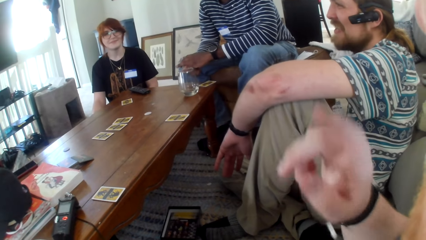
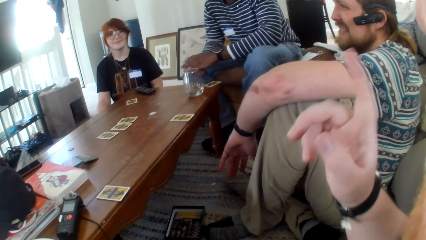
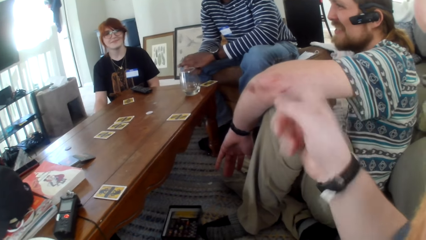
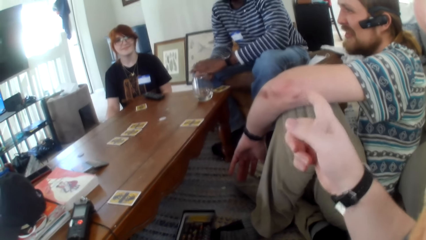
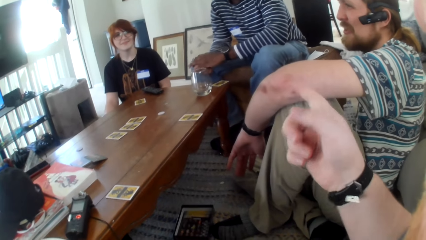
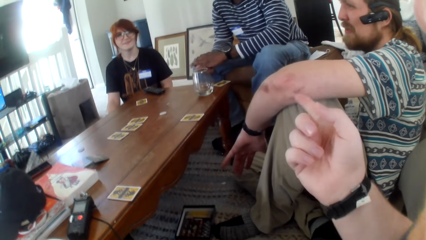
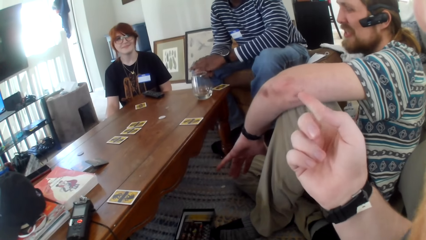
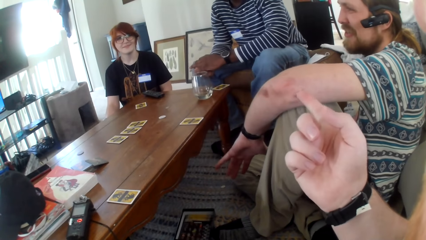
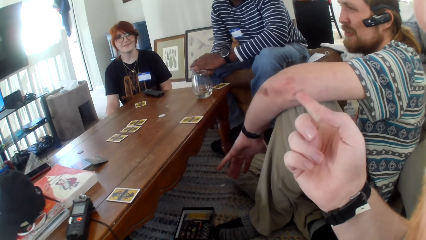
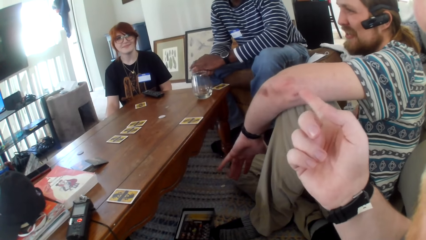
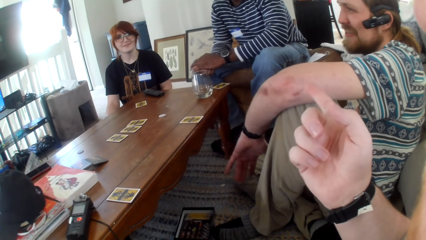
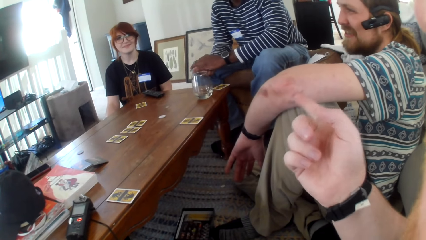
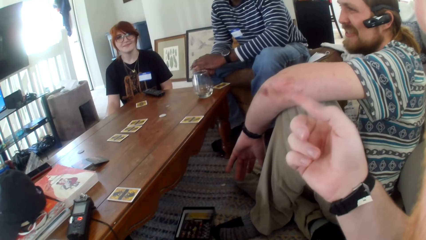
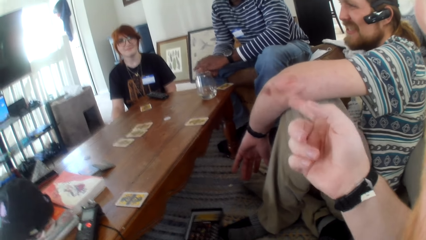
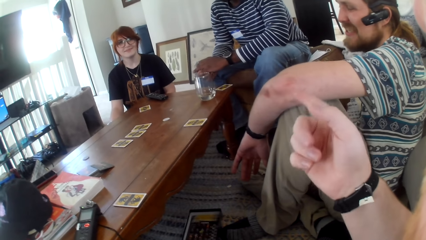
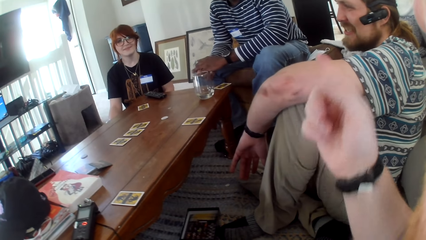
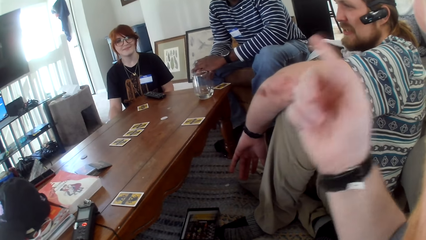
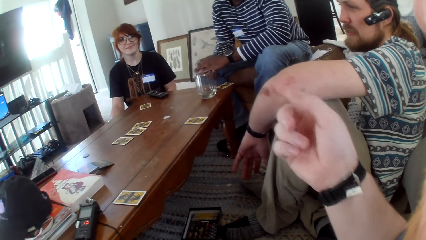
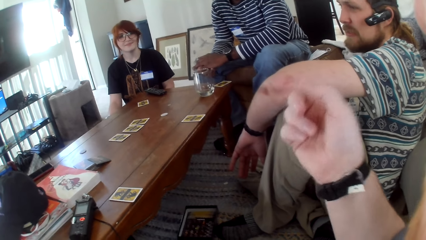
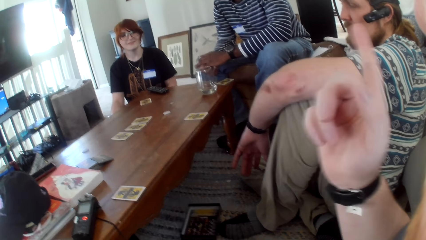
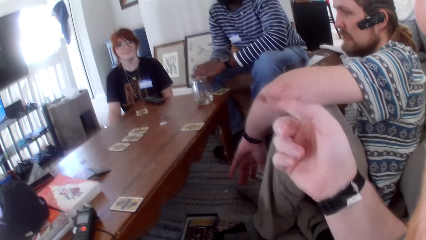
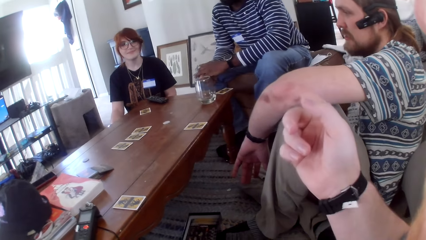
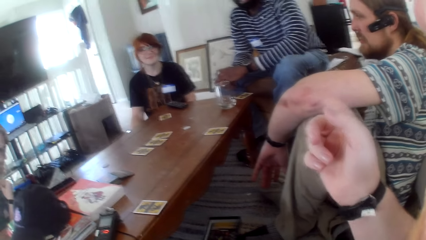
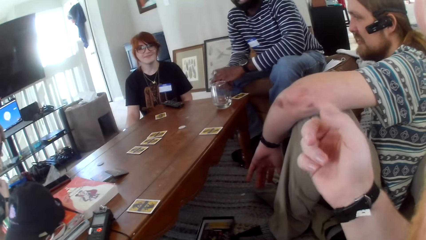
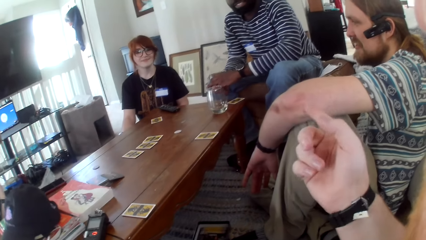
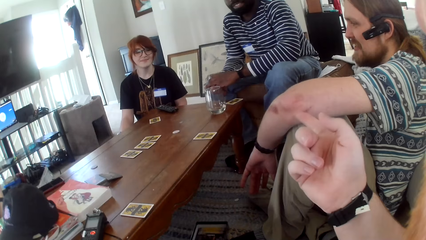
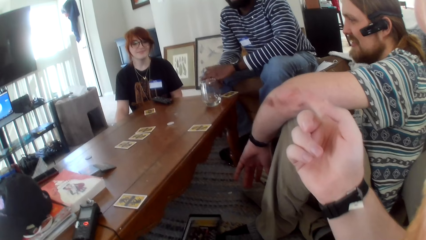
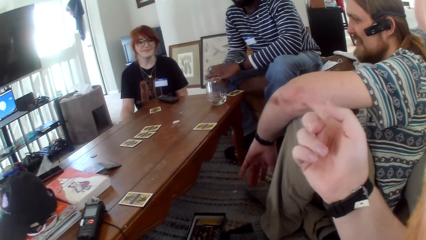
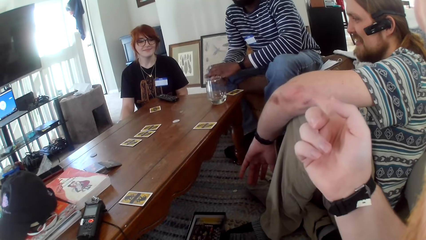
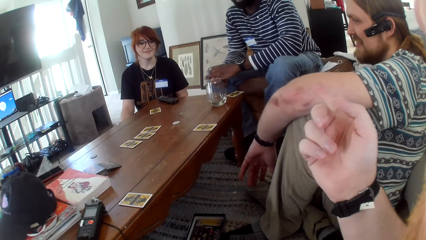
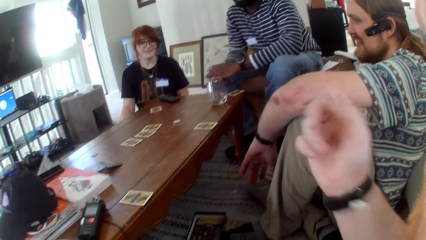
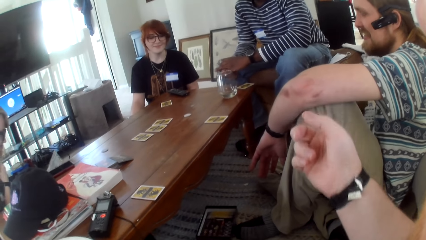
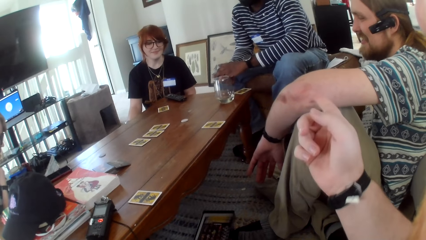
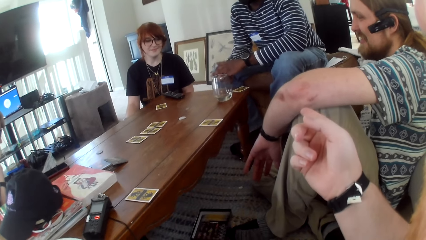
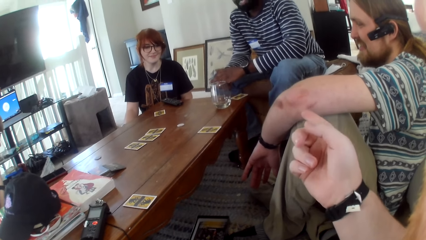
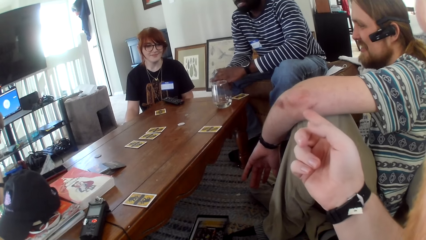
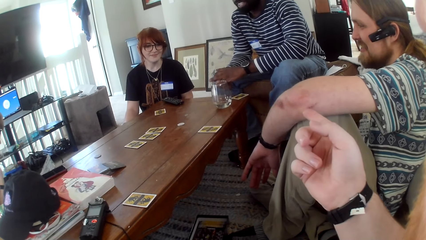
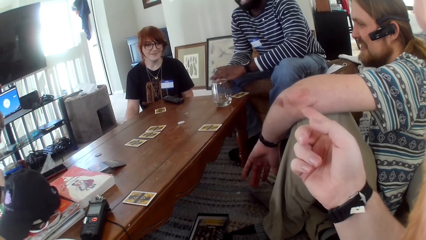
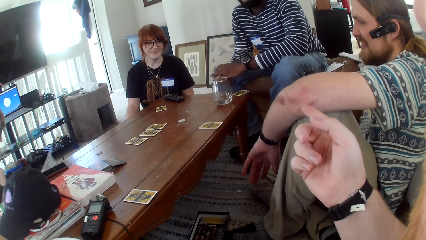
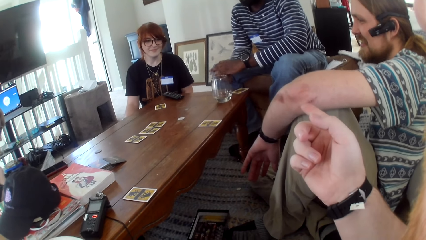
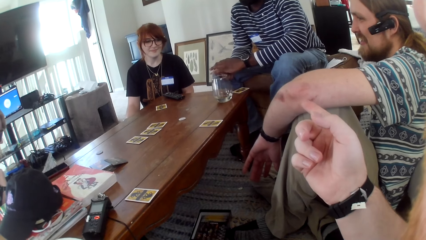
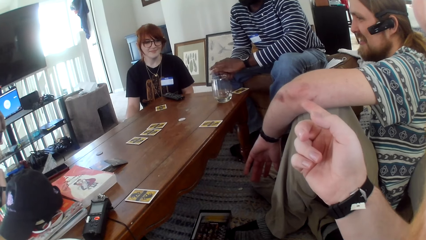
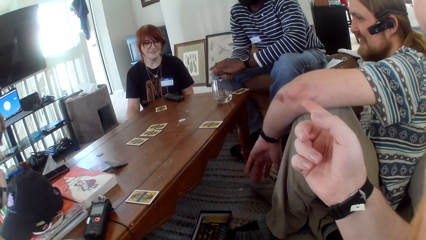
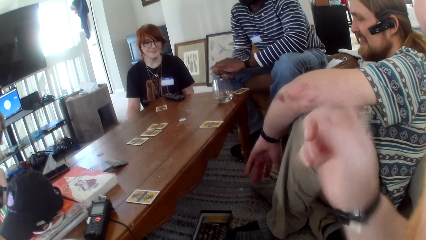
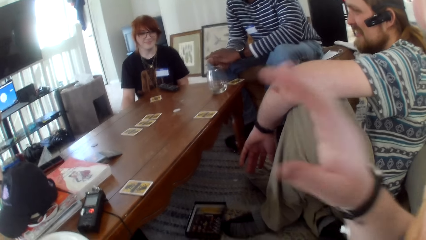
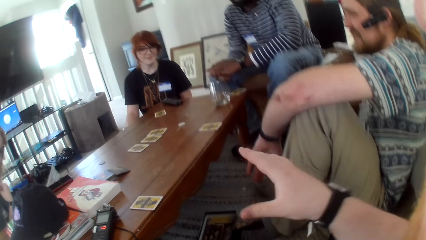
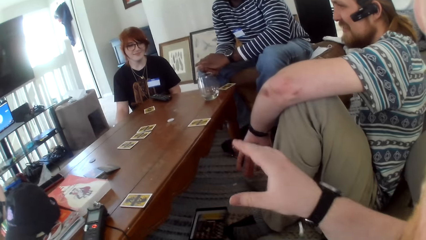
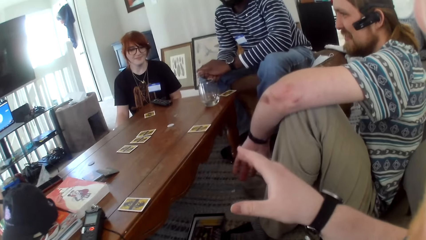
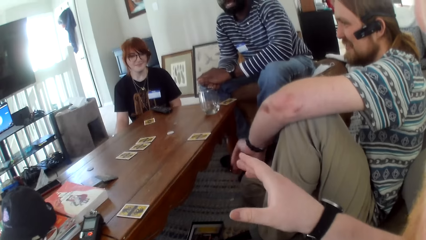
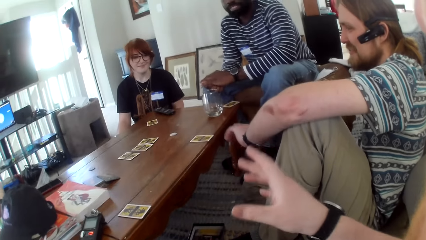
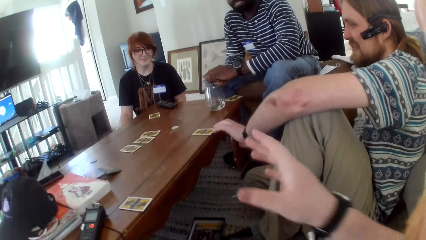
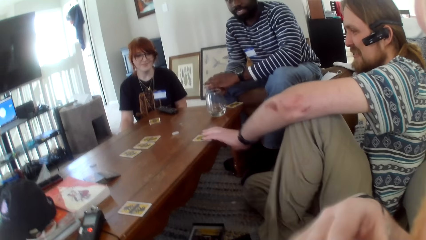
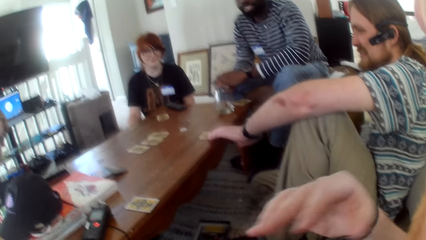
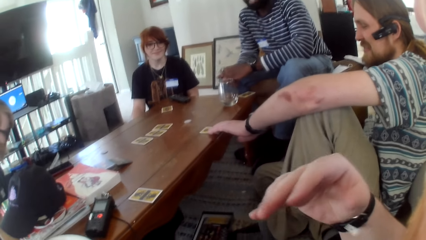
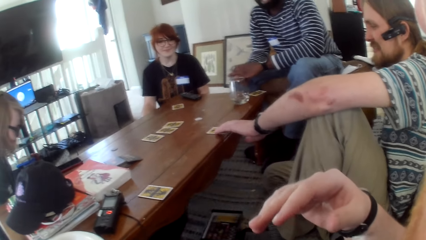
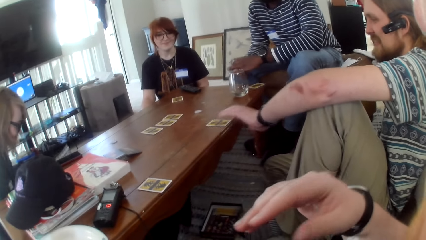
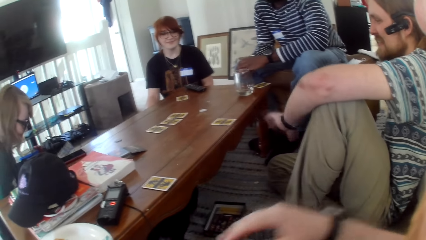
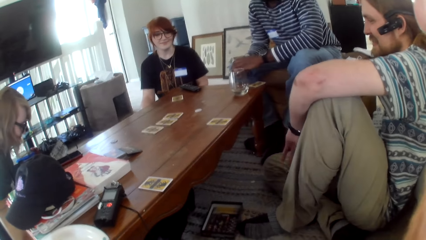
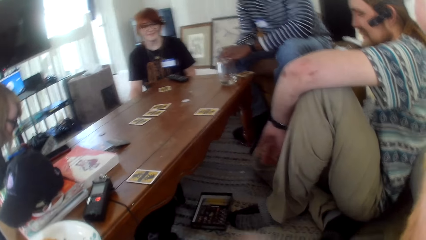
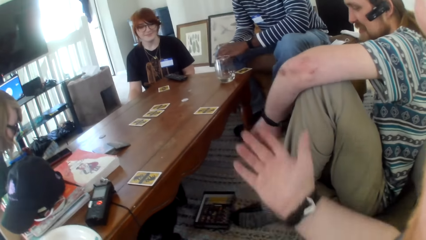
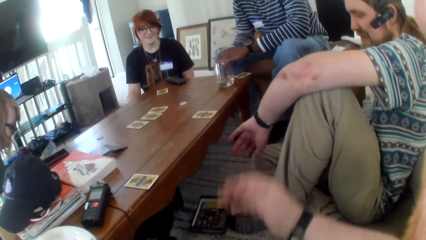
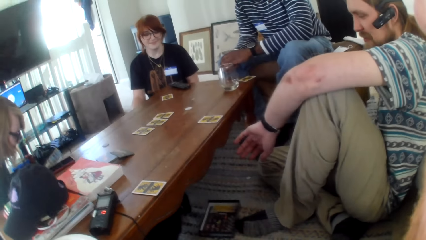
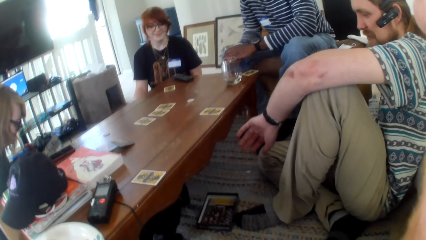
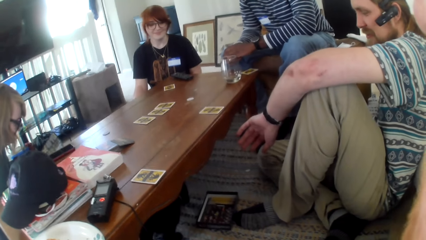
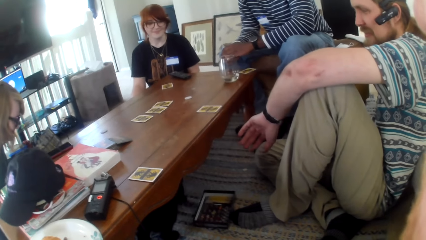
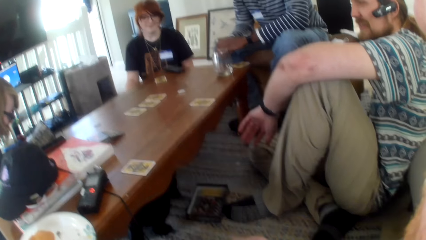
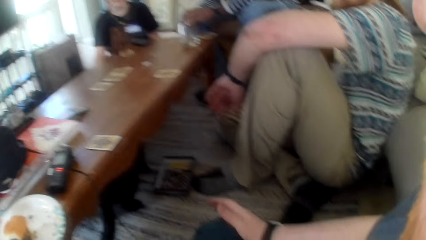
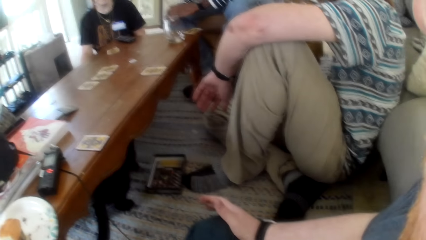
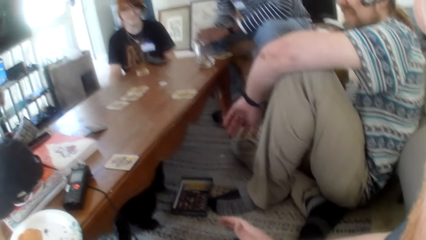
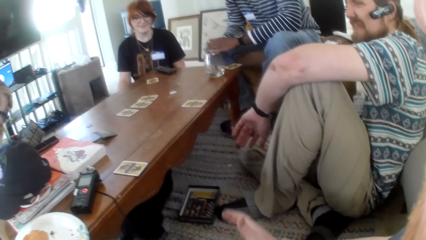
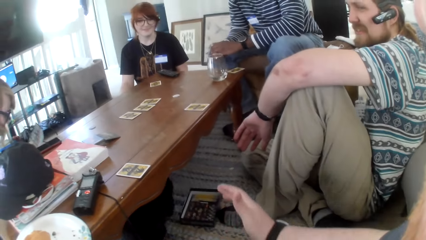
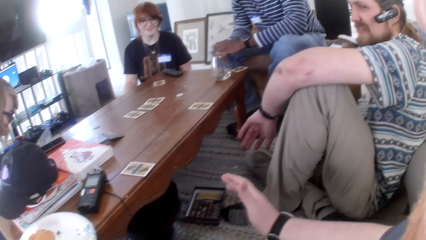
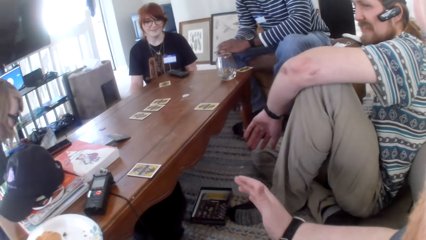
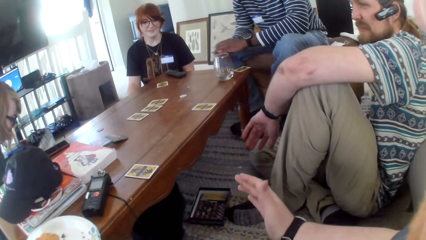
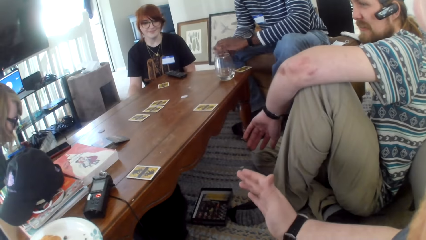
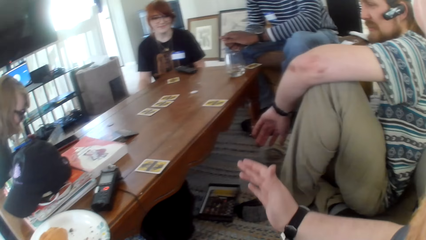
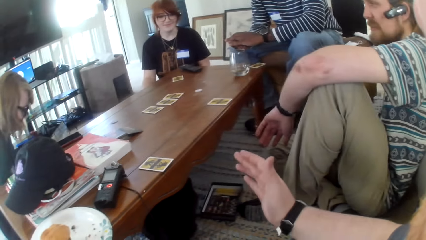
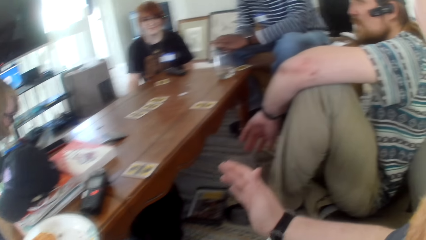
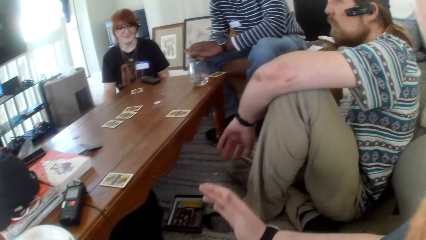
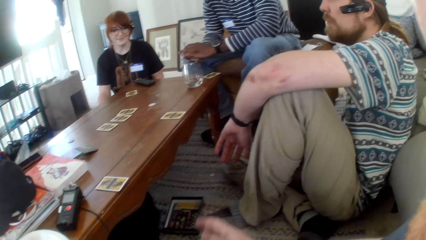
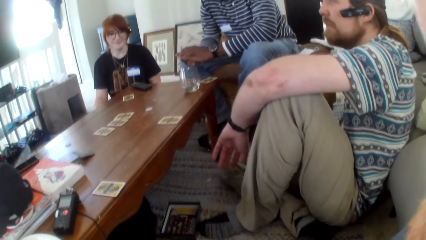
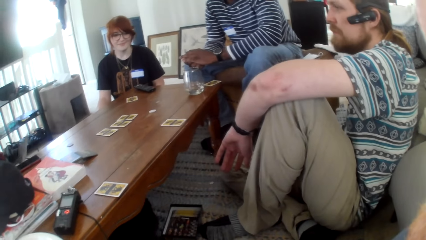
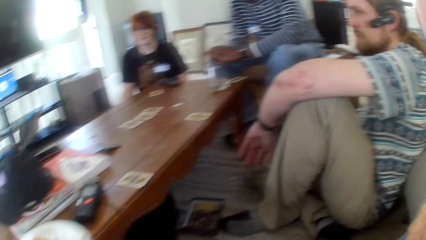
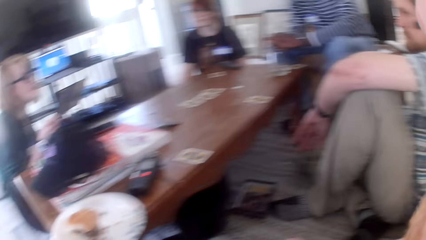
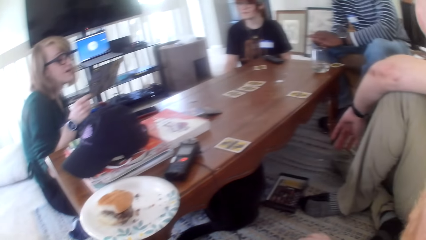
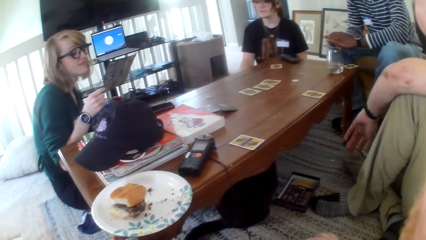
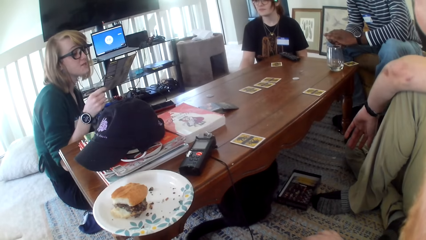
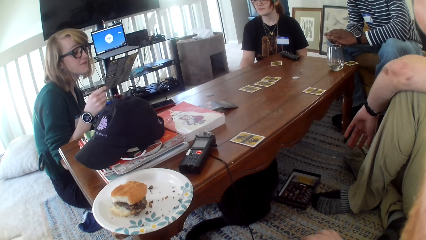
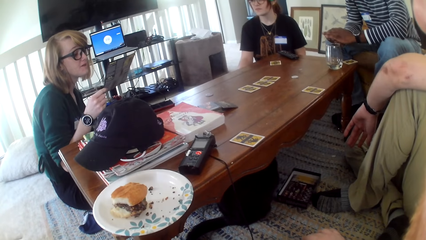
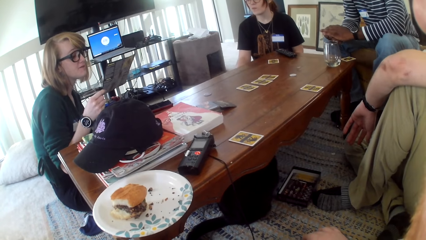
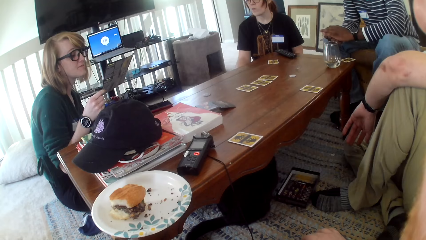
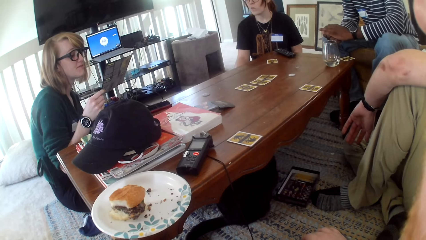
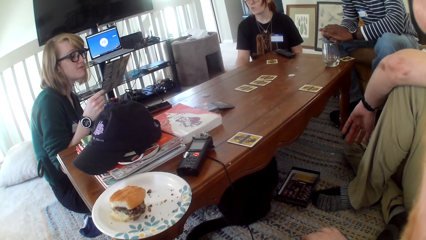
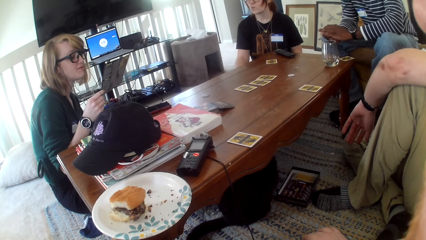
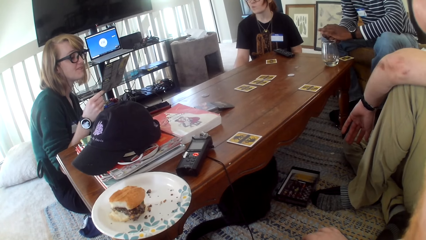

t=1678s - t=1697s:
A person talks. The camera wearer talks. Another person is moving a card on the table. Another person talks.
